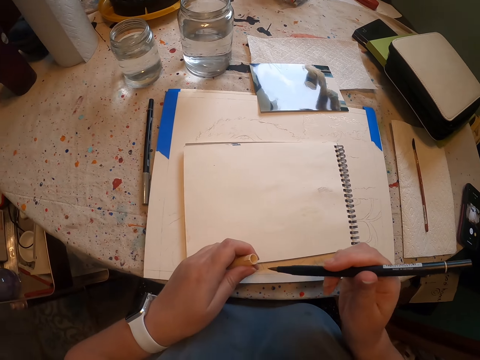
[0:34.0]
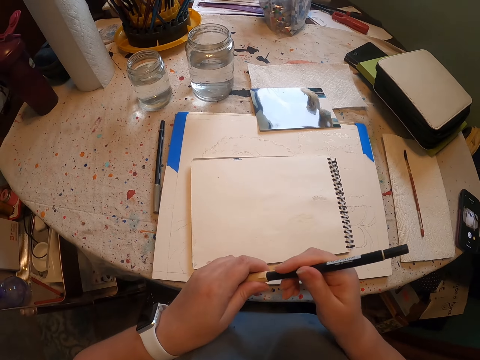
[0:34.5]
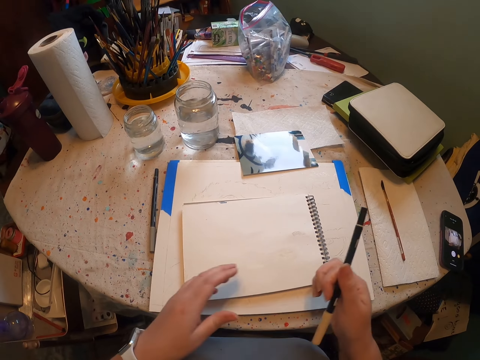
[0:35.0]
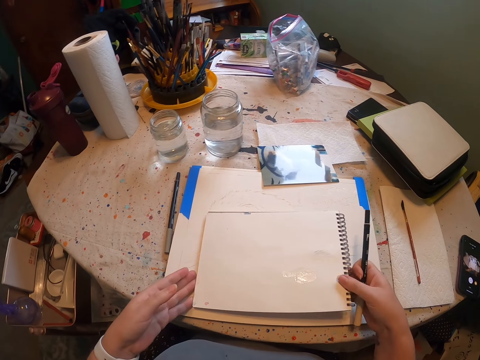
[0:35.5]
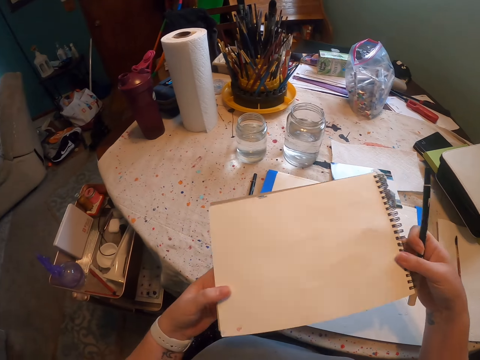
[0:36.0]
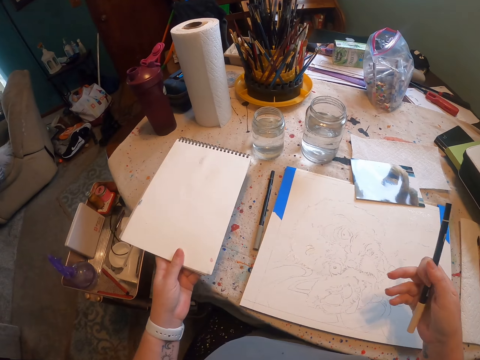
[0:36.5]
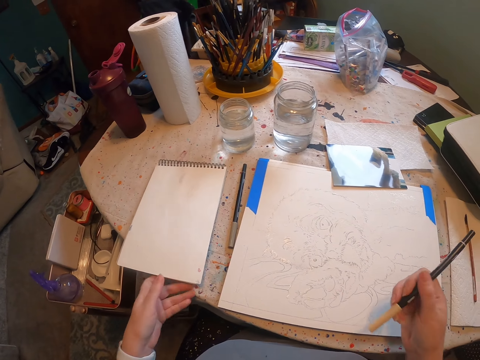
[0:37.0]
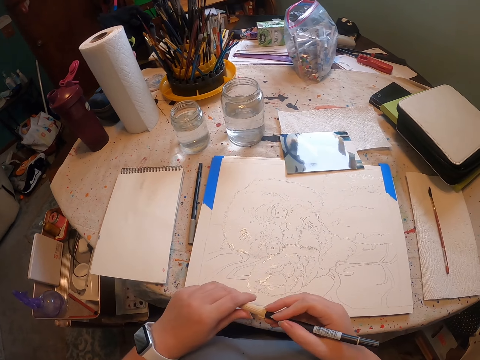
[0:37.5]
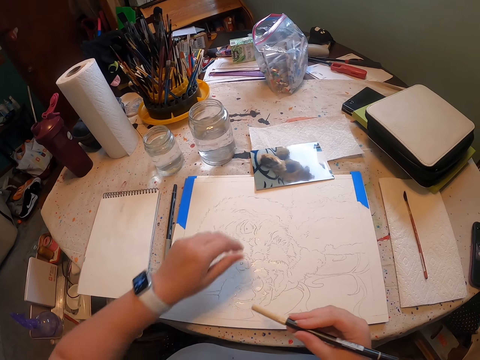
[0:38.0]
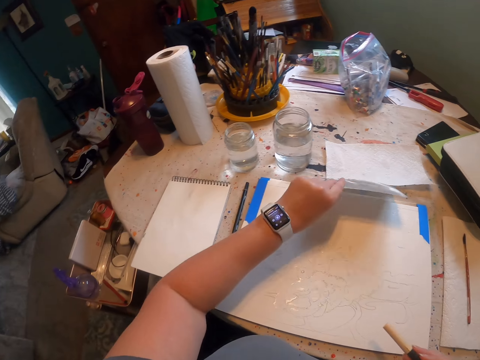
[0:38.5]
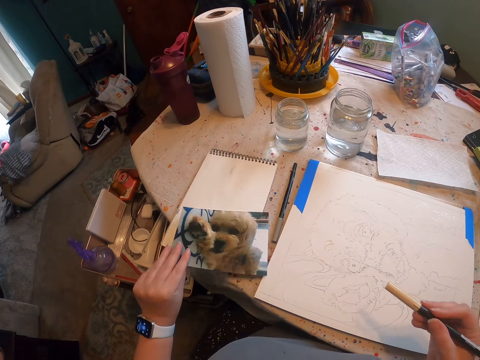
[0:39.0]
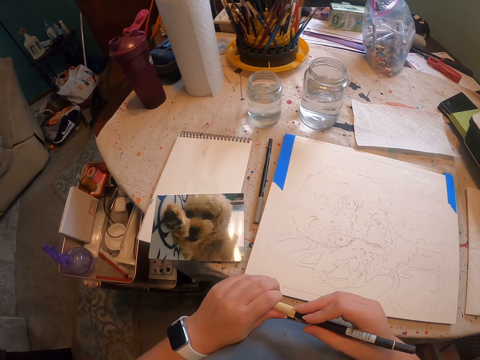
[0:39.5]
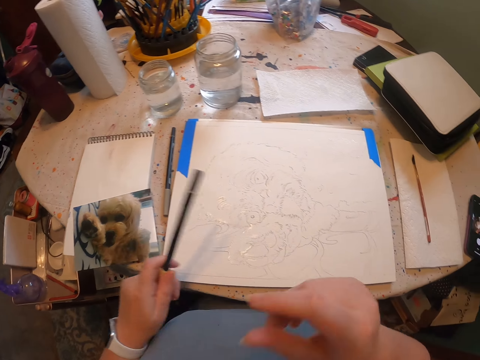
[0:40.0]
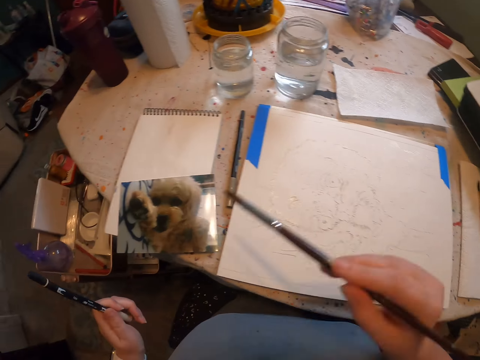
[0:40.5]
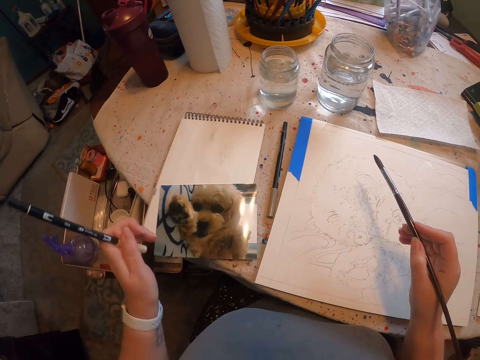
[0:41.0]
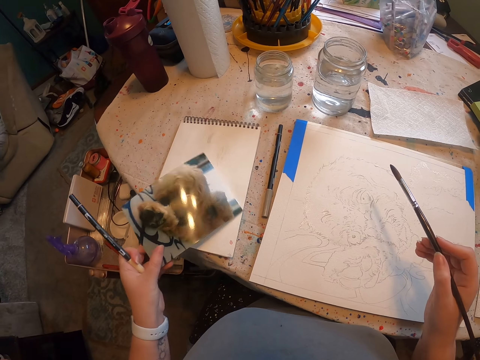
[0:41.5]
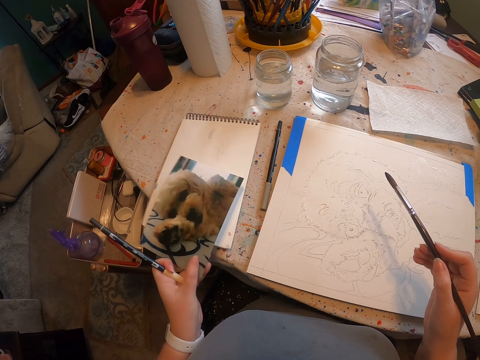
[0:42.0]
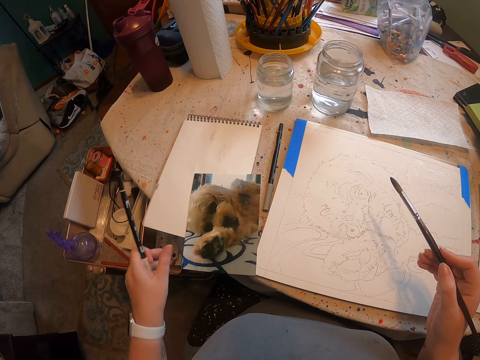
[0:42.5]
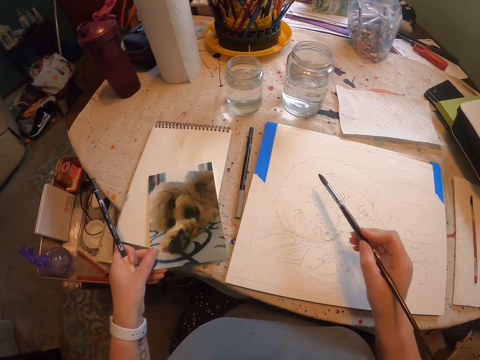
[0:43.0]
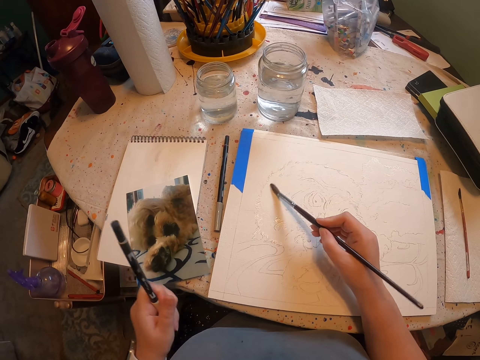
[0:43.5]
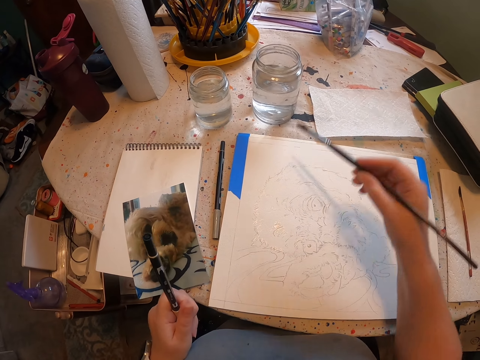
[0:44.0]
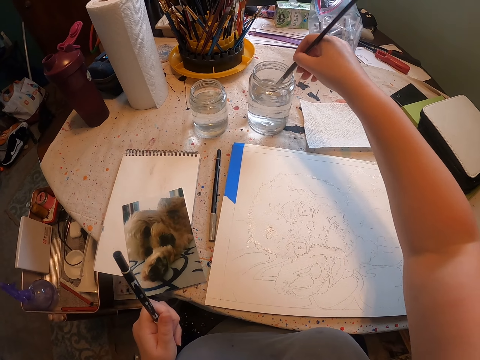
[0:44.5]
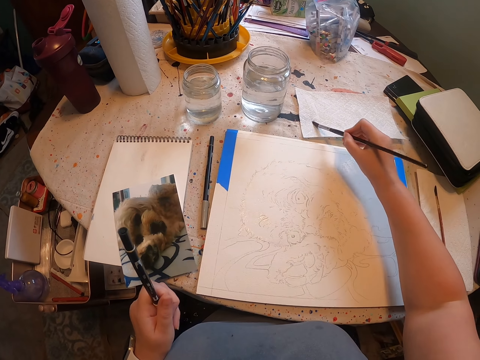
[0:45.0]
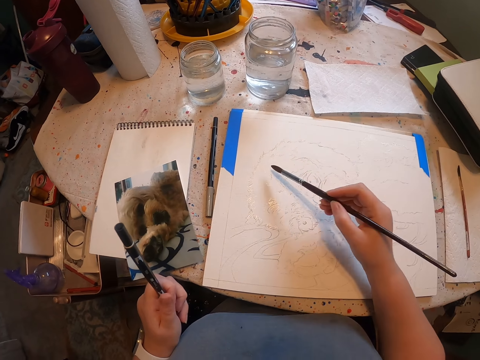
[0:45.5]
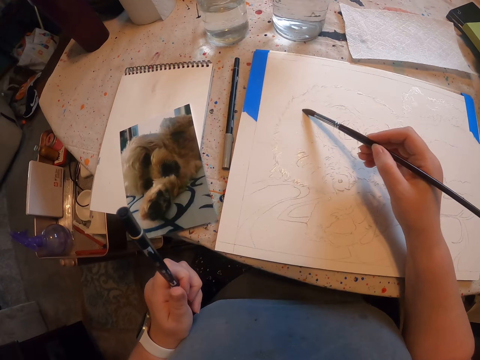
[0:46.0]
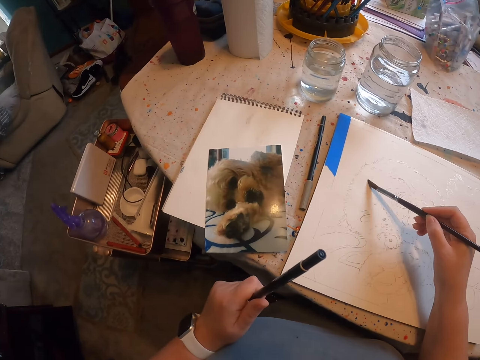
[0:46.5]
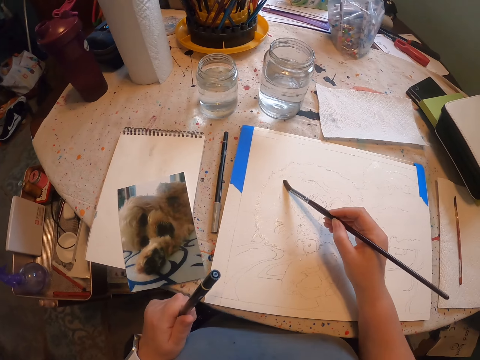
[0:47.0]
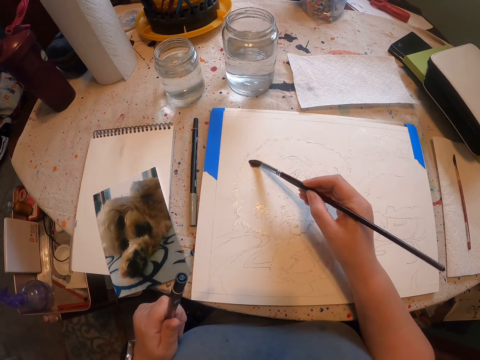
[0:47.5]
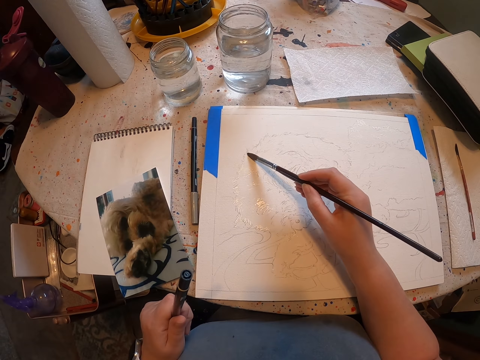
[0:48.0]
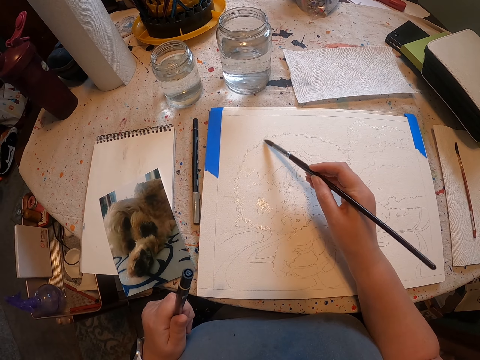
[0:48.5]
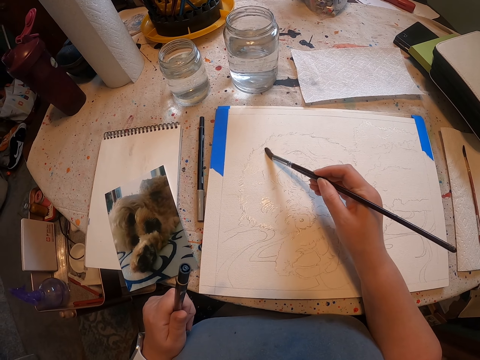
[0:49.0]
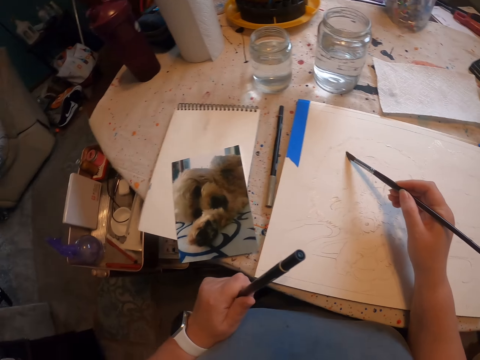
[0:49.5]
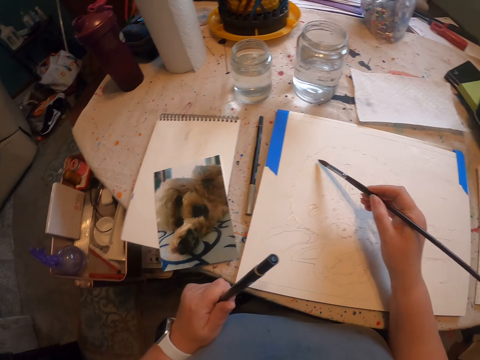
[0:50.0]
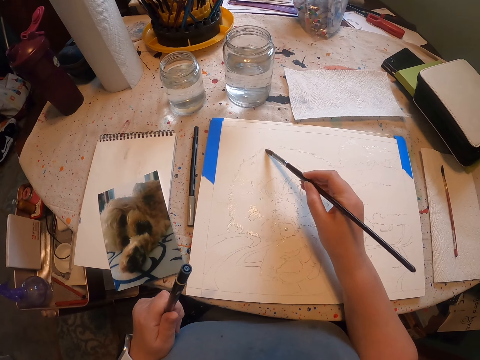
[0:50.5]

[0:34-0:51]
The camera wearer closes the pen. They pick up the drawing paper and place the drawing paper aside on the table. They pick up a cutout and place the cutout on the paper. They pick up the cutout. They stare at a sample. They place the cutout on the paper. They draw on the paper. They dip the brush in water and remove the brush from water. They paint the sketch on the paper with the brush.

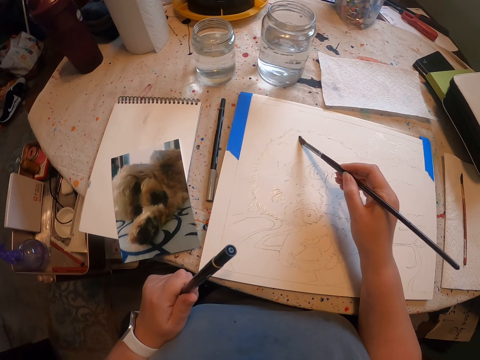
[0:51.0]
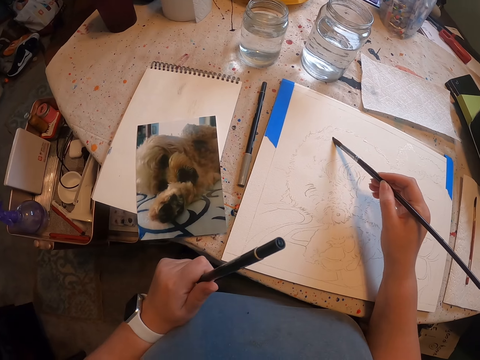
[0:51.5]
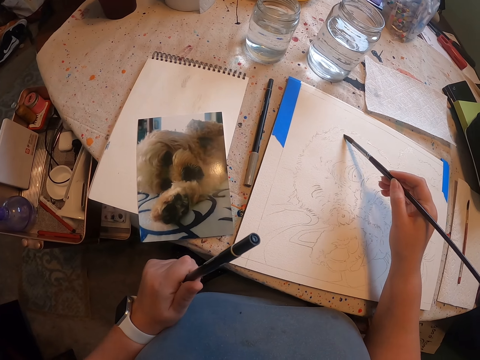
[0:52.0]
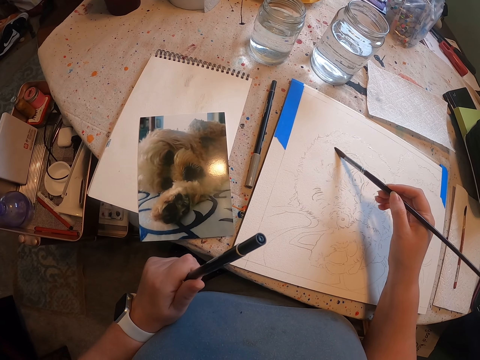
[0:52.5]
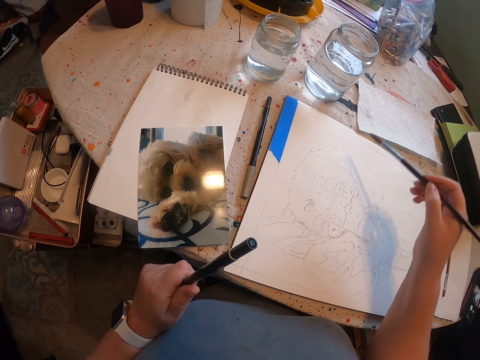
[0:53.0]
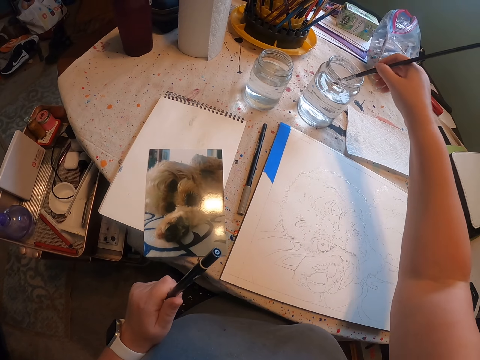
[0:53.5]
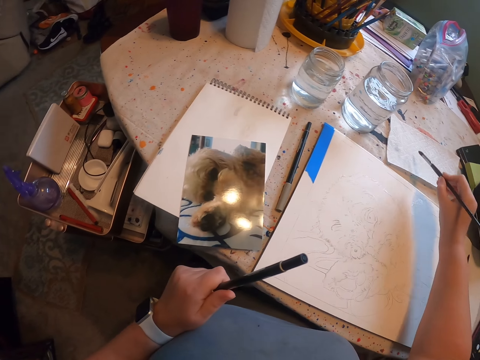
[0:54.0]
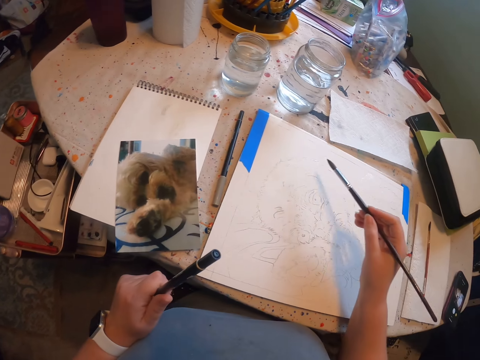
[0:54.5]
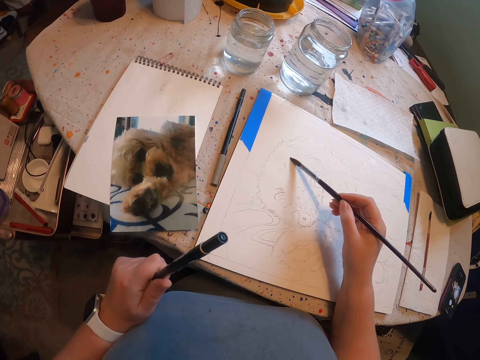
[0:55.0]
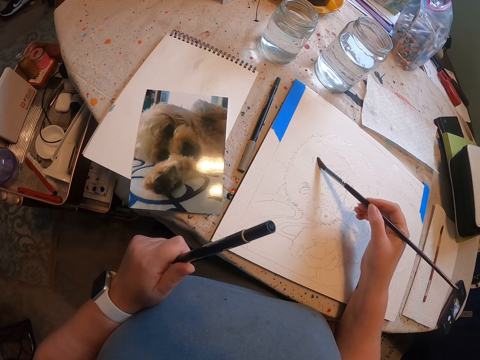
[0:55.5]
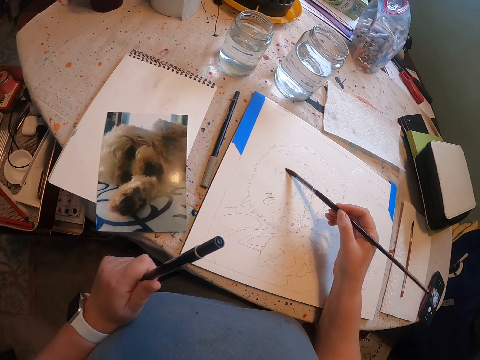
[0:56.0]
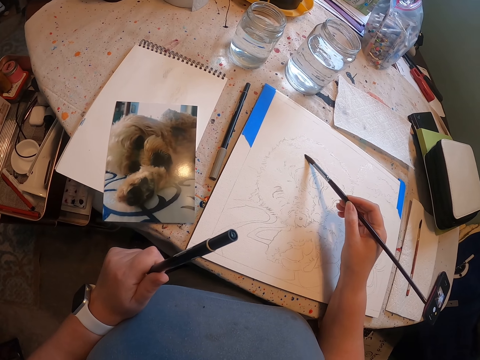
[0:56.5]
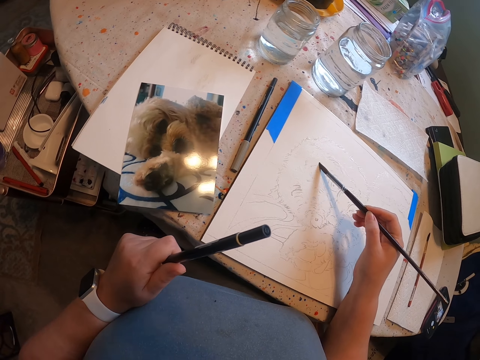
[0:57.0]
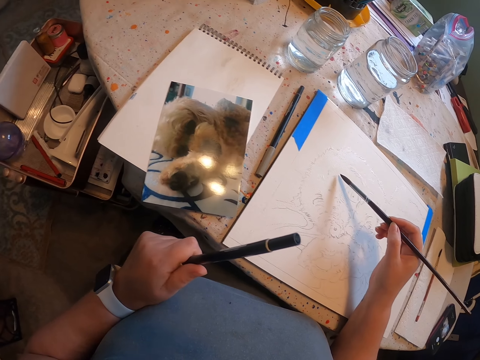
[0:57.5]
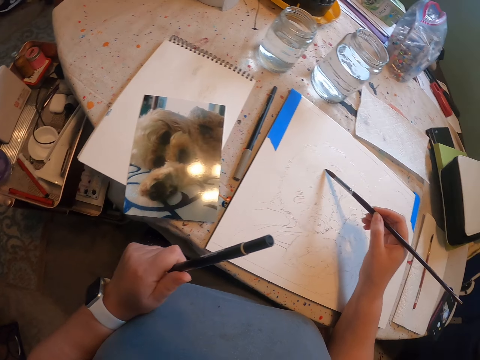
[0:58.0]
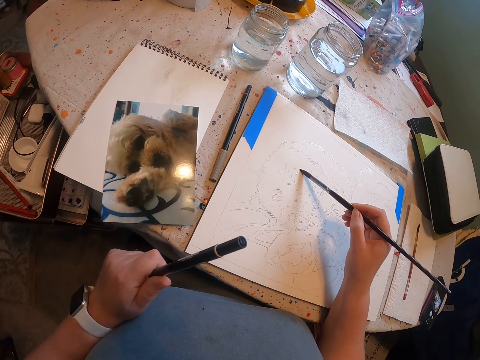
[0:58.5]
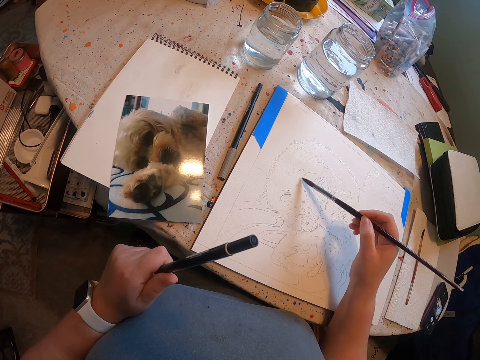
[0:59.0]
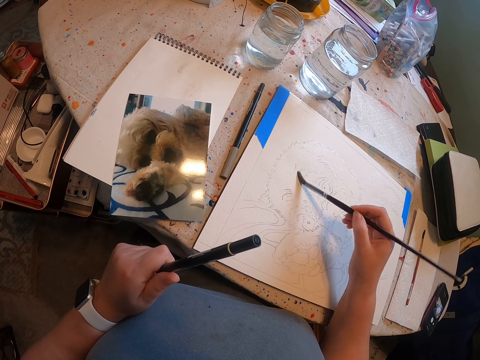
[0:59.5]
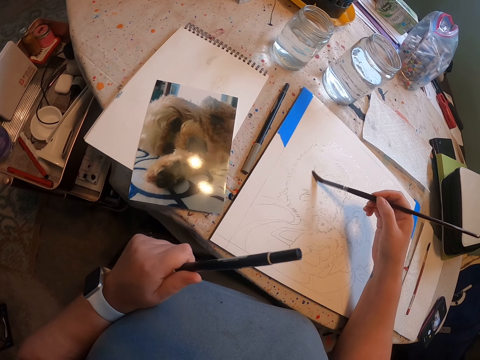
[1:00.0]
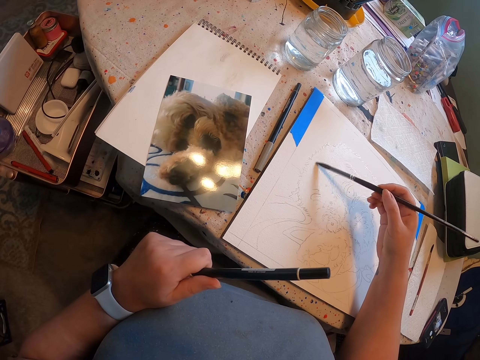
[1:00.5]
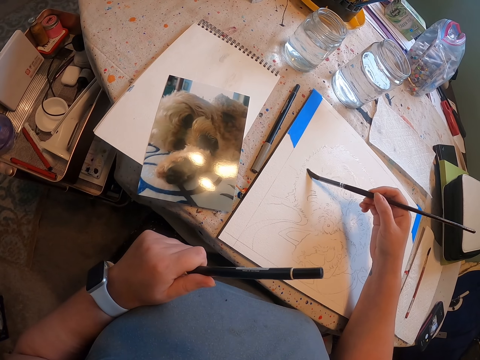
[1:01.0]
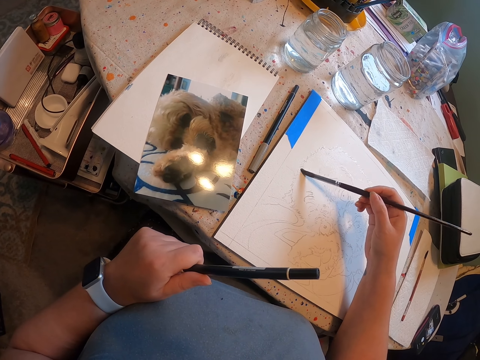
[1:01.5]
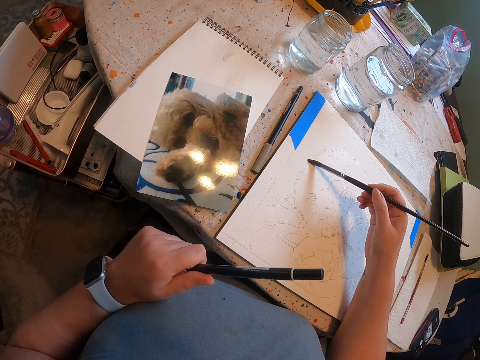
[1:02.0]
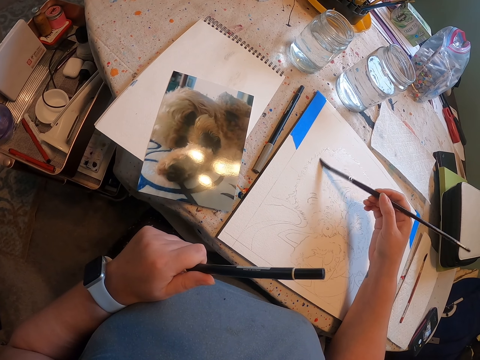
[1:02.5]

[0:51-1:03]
The camera wearer dips the brush in water. They paint the sketch on the paper with the brush.
